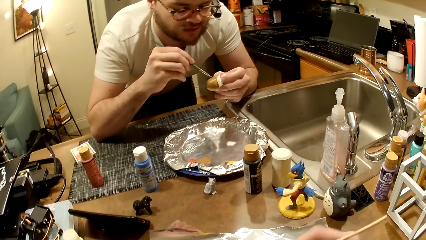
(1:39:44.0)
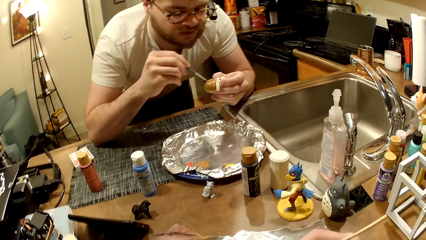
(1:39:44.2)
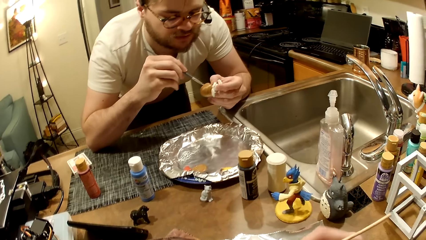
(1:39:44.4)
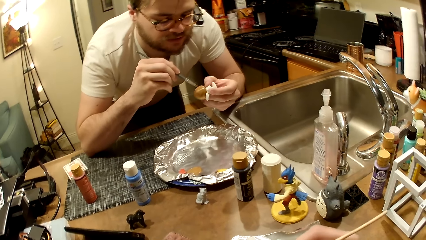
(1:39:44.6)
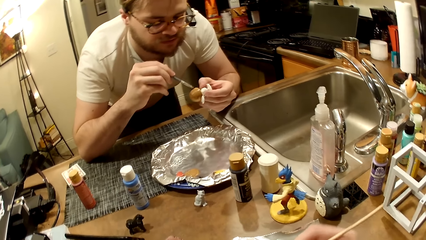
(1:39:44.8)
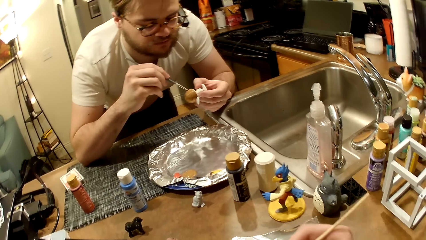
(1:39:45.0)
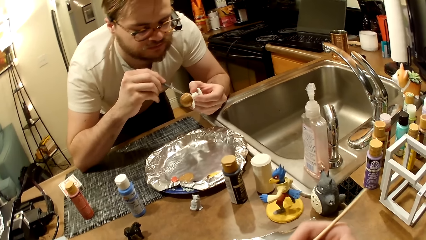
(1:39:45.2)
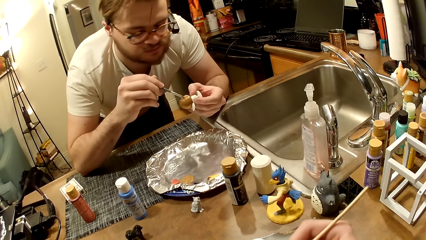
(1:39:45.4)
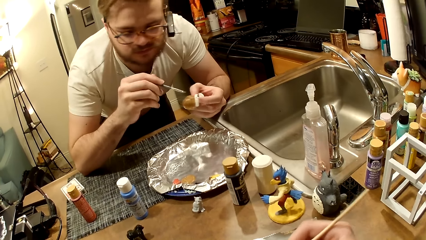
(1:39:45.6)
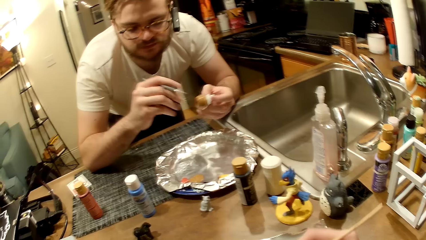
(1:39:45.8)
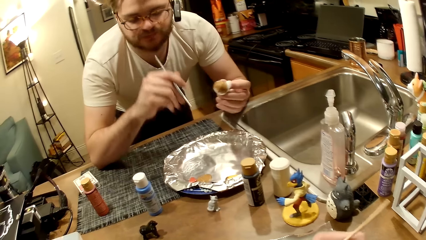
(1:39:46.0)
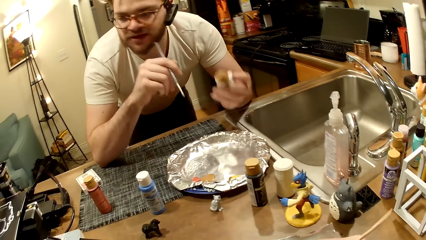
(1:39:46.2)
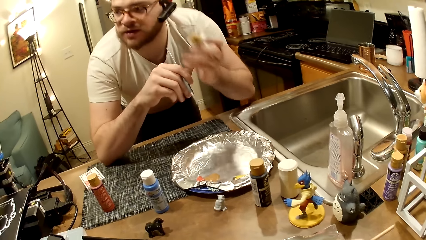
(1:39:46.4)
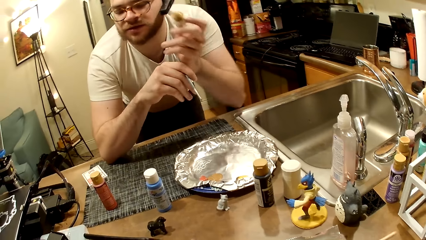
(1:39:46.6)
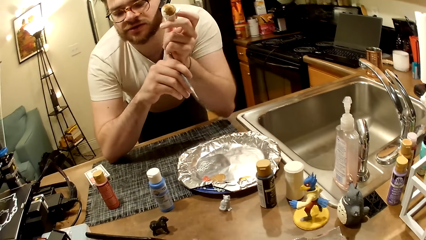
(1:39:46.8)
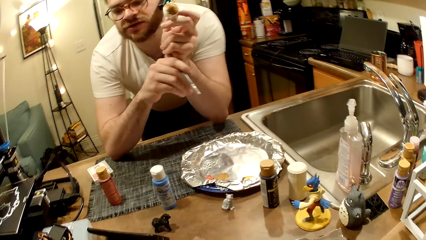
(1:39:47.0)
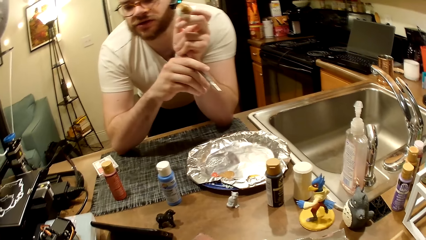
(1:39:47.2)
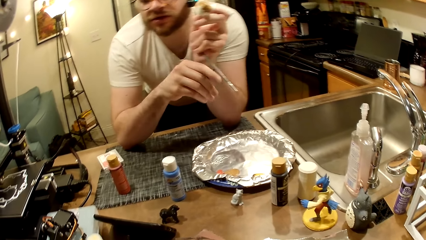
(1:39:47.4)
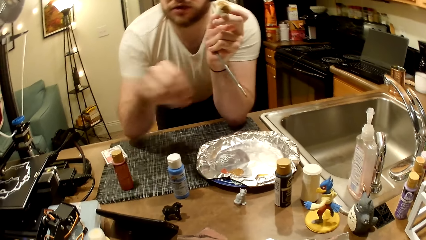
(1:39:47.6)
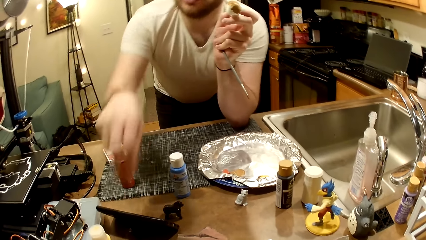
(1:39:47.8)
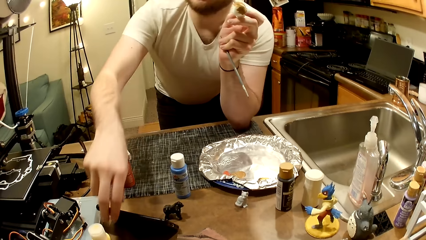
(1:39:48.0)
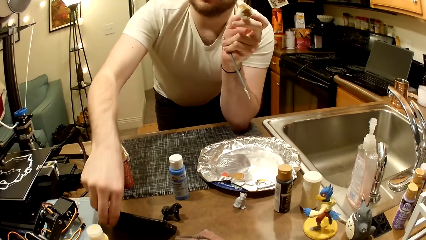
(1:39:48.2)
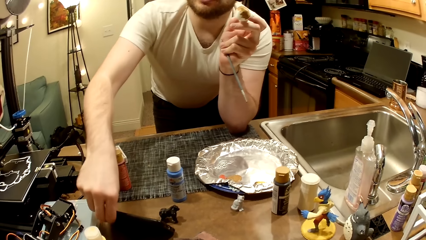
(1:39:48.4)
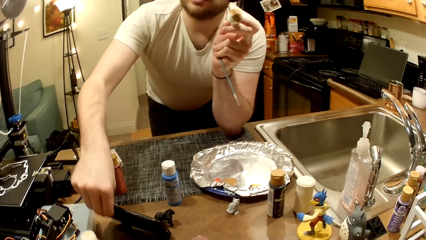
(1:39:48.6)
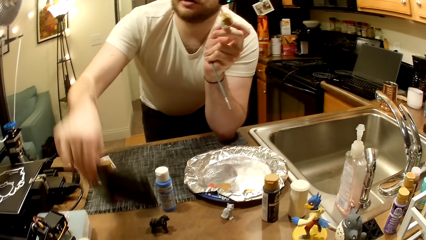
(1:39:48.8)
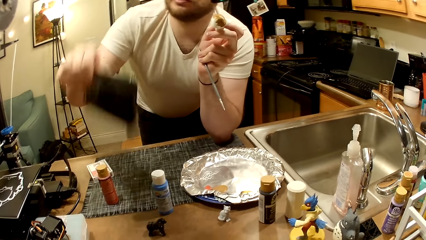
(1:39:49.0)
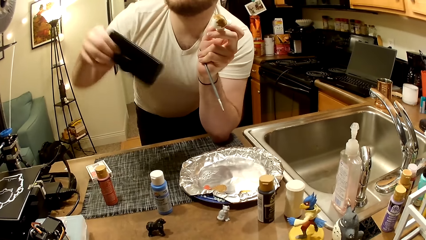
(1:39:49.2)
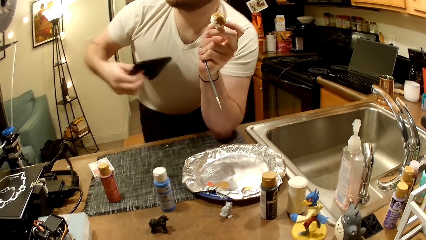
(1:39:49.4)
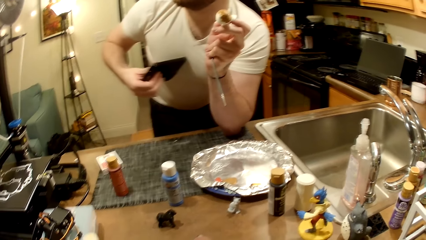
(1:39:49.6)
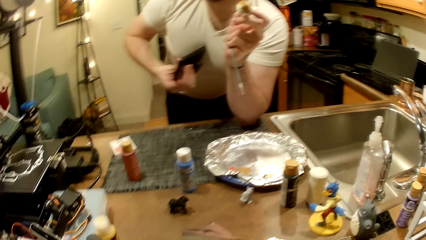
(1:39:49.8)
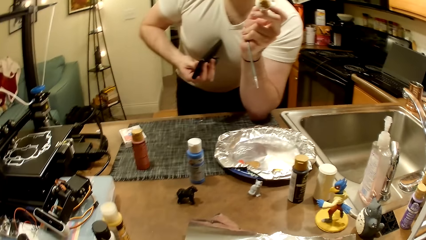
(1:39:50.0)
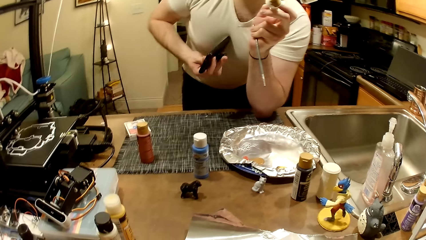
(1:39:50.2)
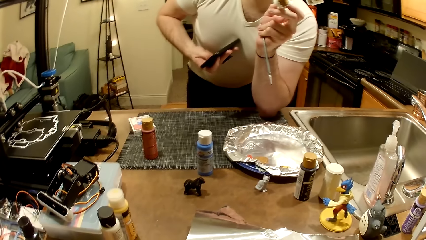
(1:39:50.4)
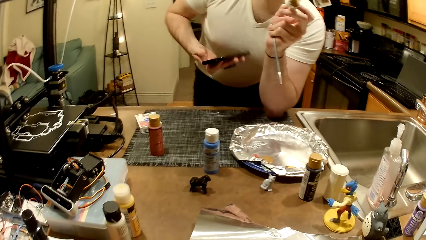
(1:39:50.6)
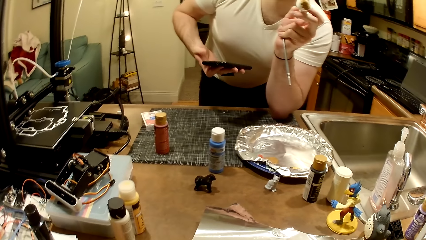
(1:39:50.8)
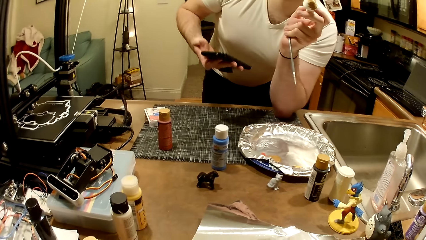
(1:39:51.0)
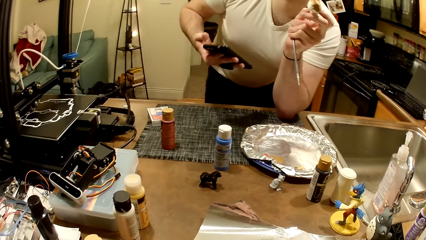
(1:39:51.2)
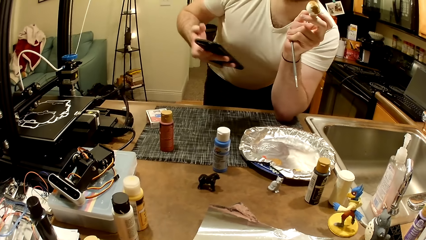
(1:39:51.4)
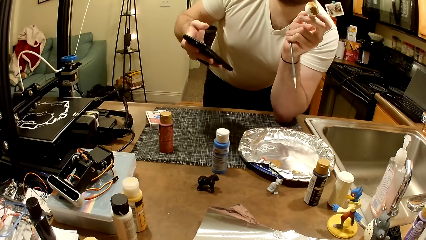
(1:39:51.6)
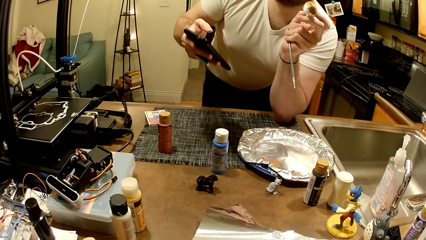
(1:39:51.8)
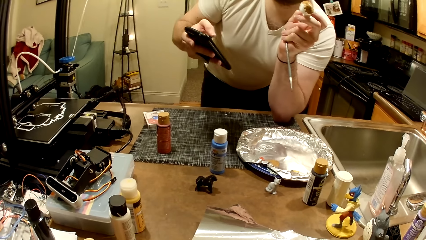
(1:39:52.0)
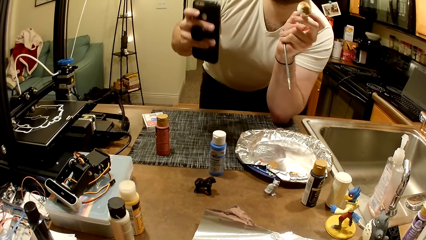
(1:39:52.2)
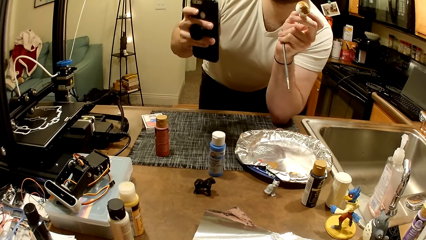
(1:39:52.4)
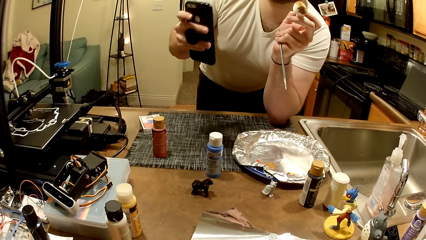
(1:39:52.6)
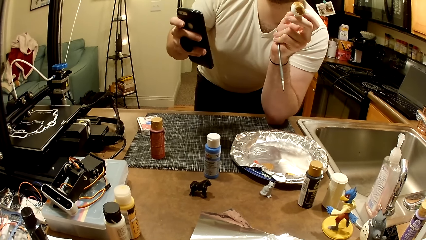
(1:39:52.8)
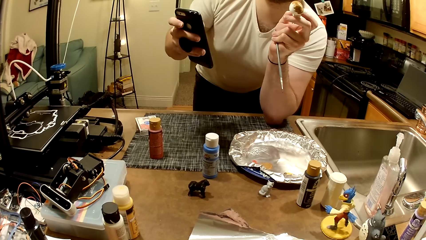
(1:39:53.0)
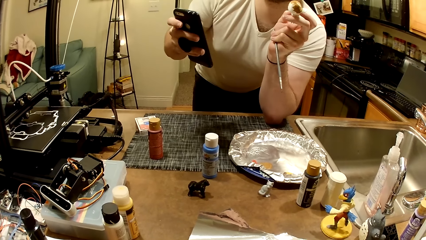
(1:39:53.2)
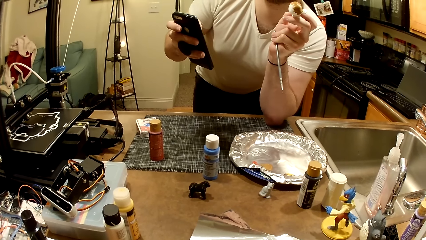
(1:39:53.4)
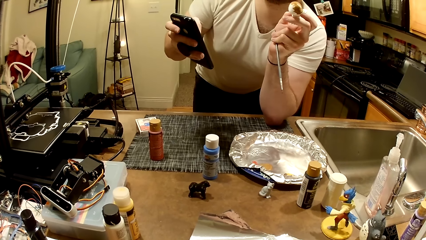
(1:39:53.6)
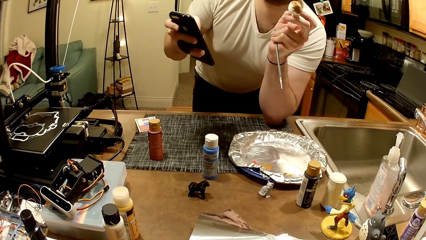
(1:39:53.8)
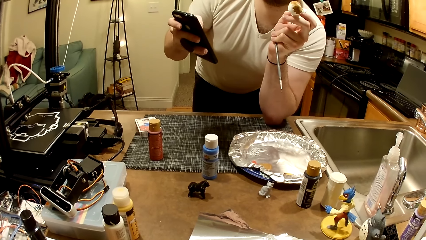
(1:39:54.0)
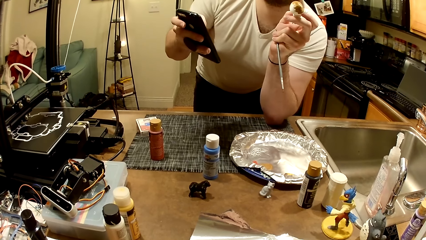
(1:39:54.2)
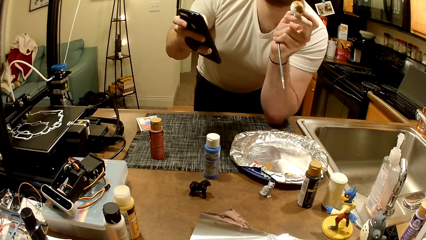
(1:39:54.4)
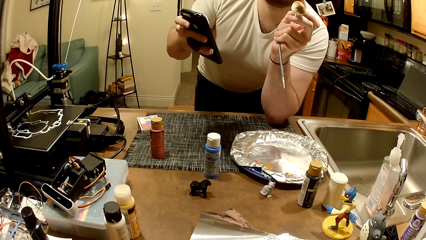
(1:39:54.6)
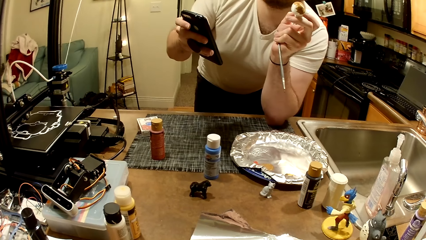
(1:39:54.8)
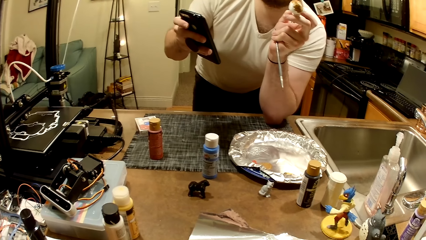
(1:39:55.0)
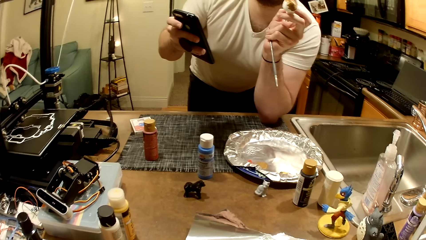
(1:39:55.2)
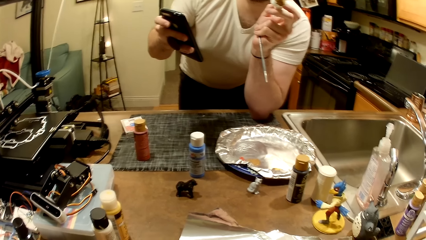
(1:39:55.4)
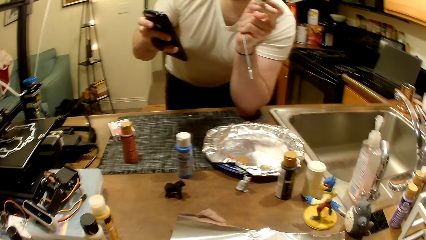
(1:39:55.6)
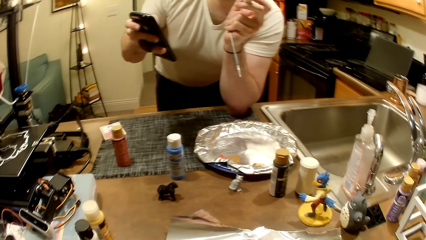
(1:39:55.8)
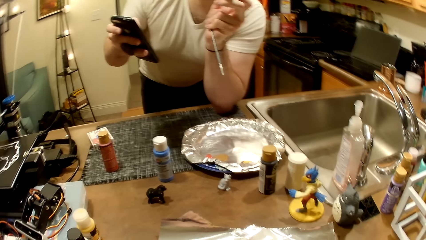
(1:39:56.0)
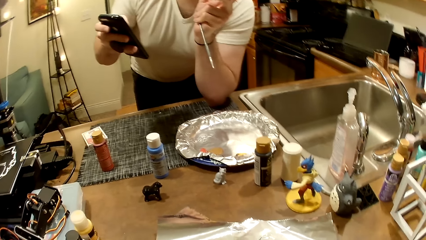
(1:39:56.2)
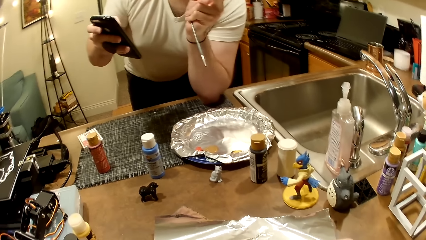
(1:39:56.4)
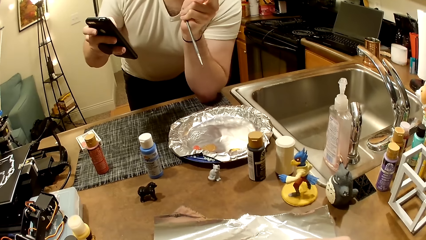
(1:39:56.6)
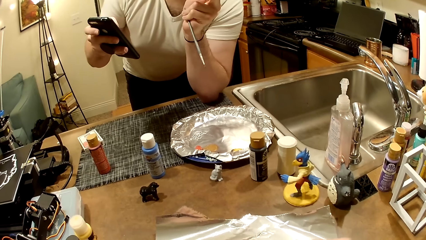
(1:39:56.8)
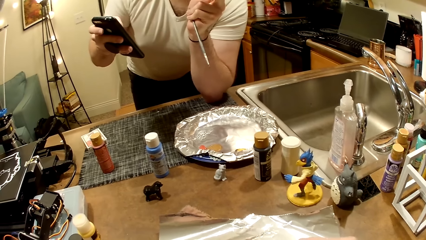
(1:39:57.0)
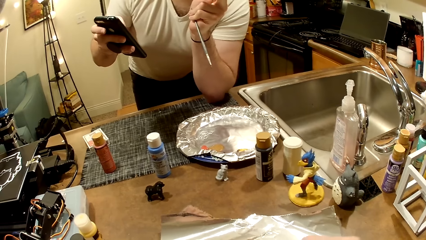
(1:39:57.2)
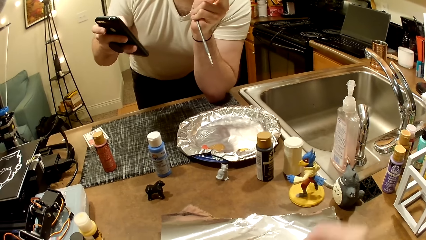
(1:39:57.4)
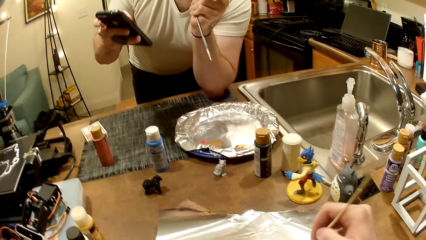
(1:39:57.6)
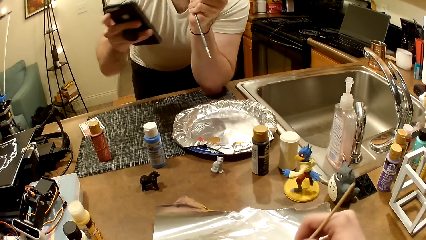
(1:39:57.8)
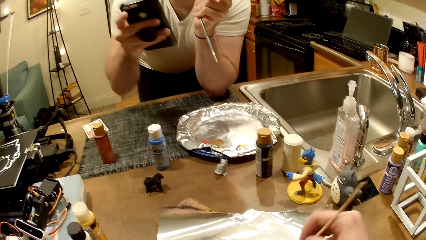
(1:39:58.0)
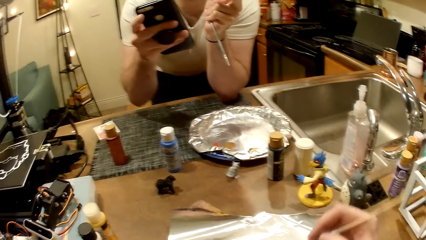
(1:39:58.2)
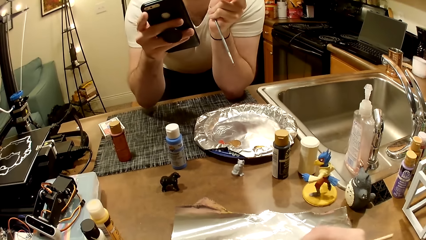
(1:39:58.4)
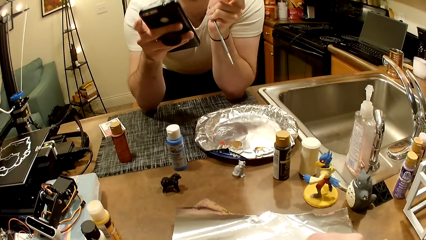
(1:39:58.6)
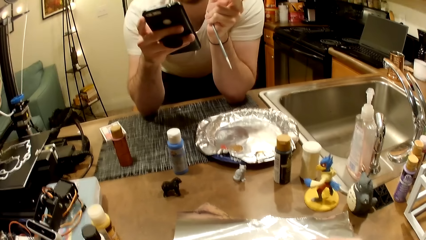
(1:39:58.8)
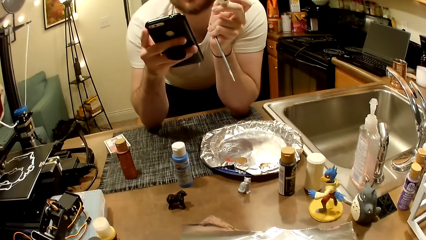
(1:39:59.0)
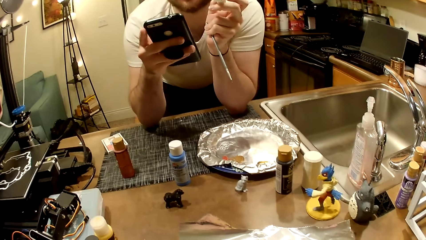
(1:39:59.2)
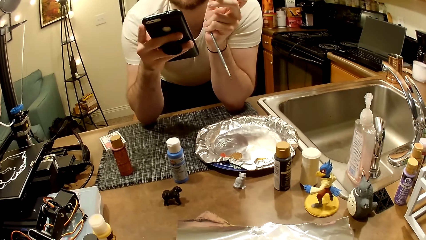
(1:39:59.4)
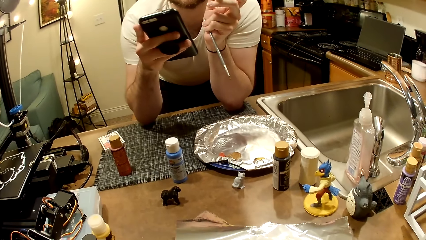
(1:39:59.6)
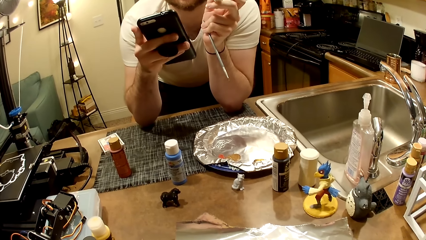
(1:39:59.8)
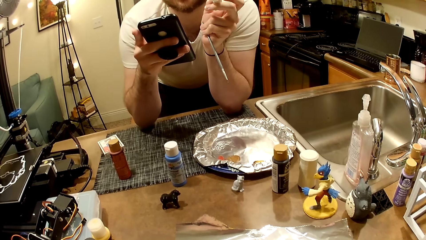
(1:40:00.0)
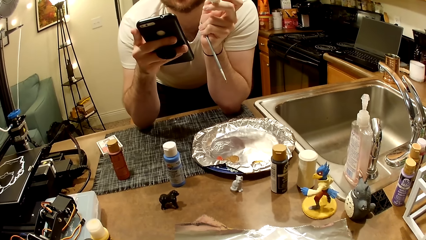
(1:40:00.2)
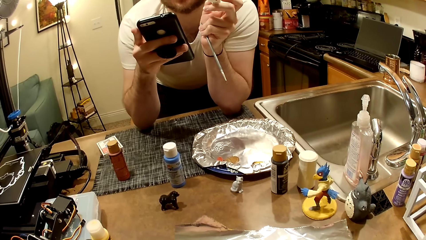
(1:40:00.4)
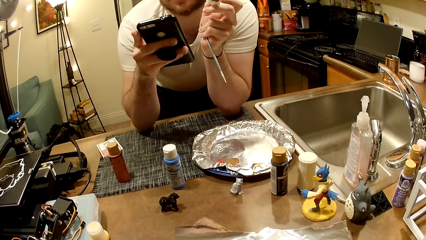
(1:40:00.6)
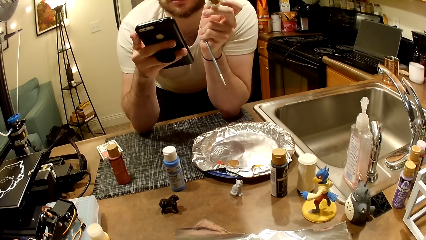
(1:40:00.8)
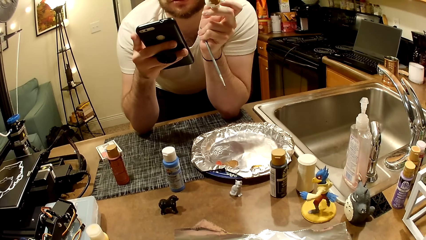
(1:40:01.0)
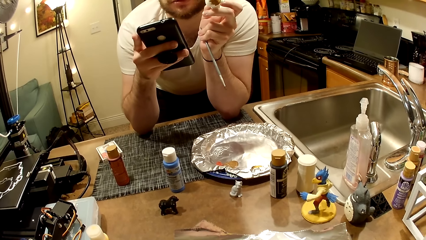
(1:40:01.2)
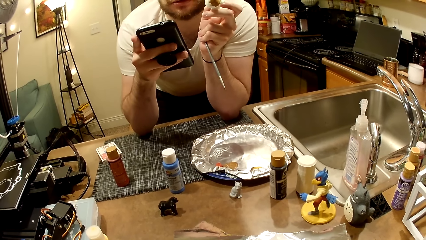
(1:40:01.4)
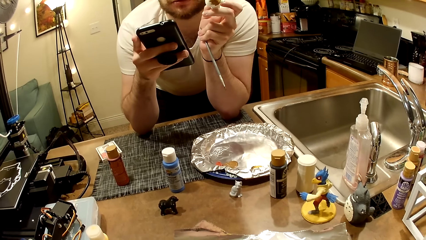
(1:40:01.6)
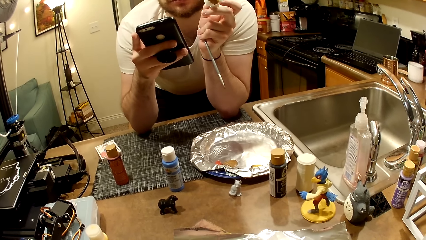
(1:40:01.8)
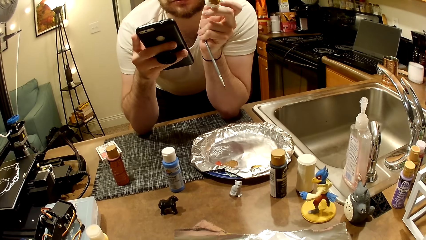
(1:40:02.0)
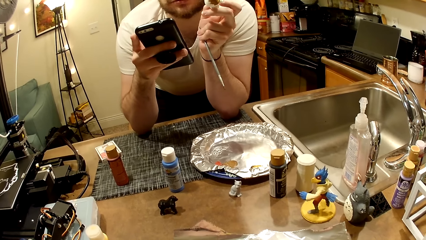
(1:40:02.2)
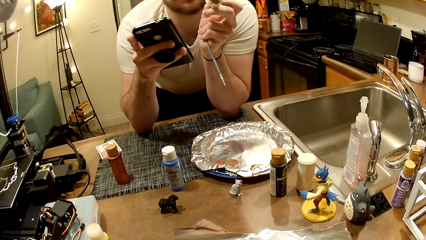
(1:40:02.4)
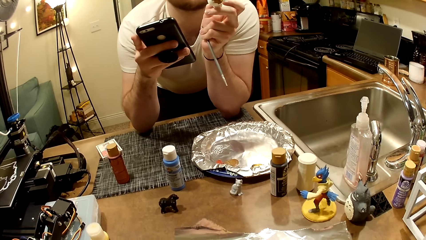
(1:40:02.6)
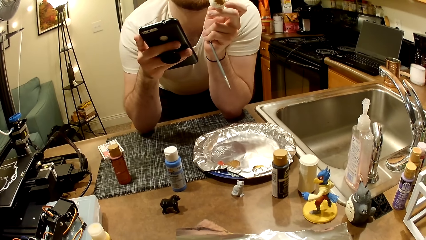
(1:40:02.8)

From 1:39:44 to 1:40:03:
A man collects the paint brush from his right hand with his left hand. The man picks up a phone with his right hand. The man holds the phone against his chest with his right hand. The man operates the phone with his right hand. The man scrolls the phone.
